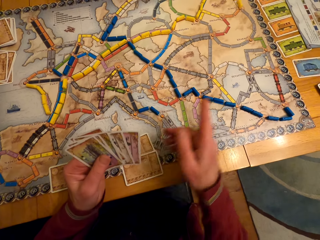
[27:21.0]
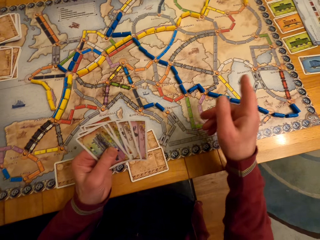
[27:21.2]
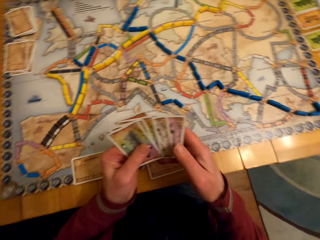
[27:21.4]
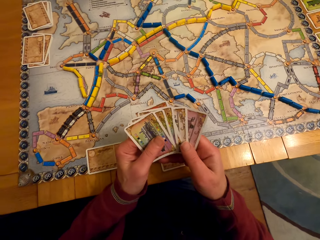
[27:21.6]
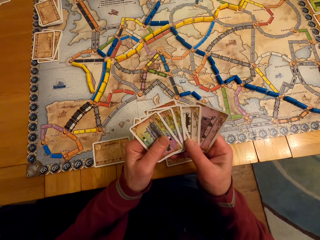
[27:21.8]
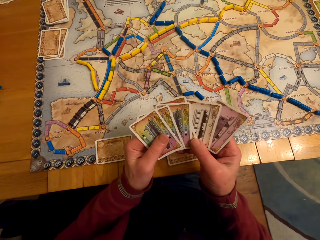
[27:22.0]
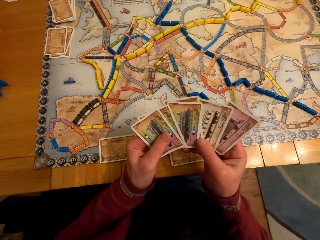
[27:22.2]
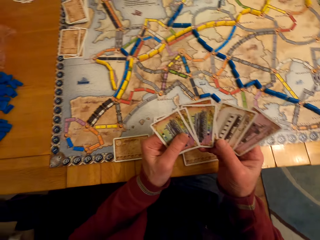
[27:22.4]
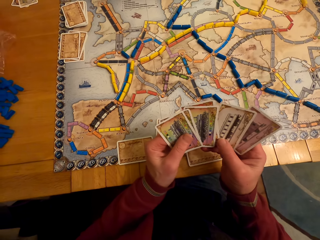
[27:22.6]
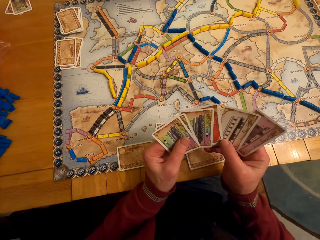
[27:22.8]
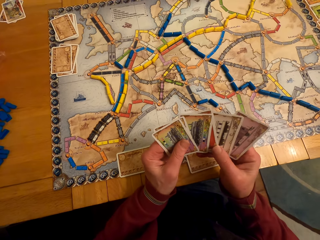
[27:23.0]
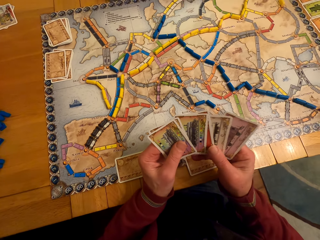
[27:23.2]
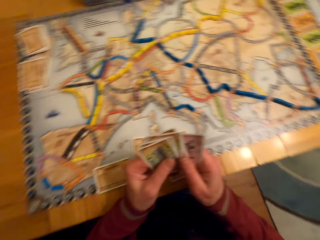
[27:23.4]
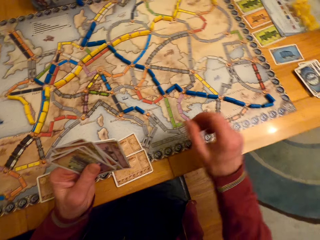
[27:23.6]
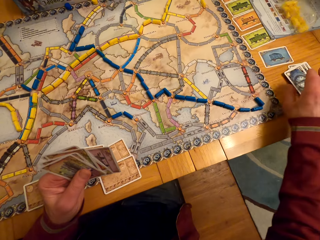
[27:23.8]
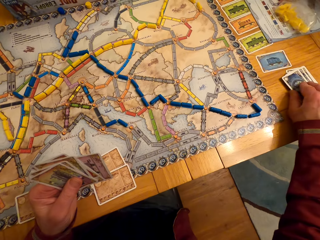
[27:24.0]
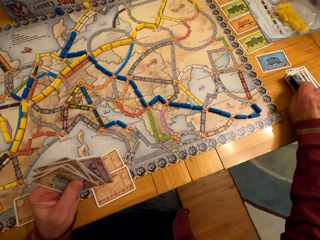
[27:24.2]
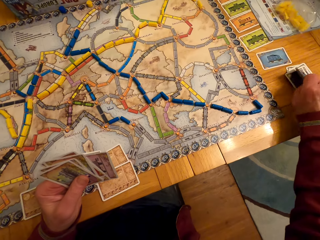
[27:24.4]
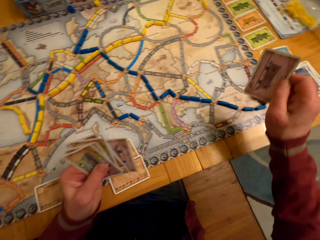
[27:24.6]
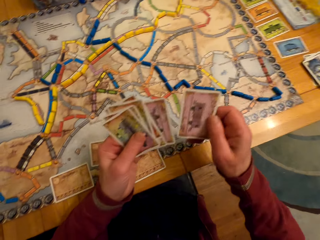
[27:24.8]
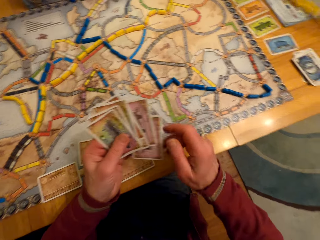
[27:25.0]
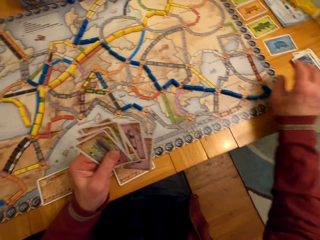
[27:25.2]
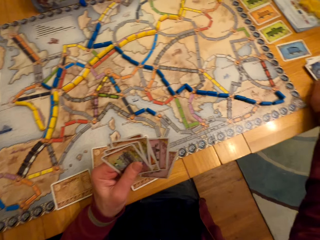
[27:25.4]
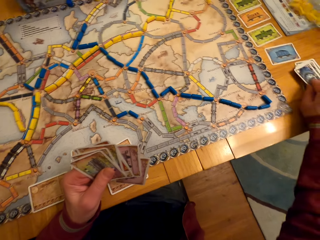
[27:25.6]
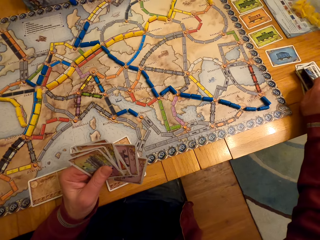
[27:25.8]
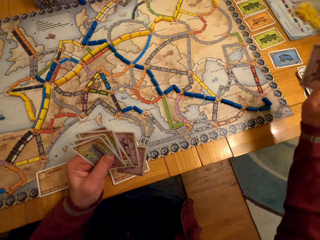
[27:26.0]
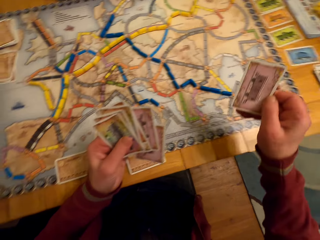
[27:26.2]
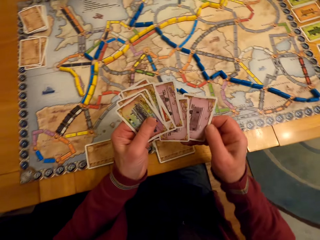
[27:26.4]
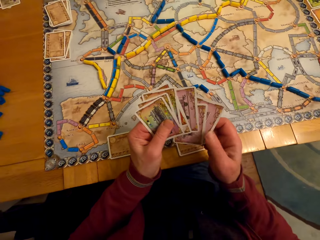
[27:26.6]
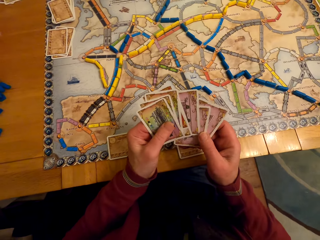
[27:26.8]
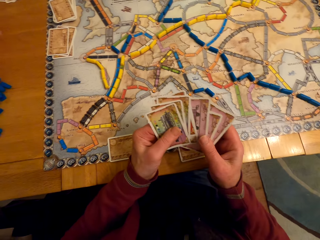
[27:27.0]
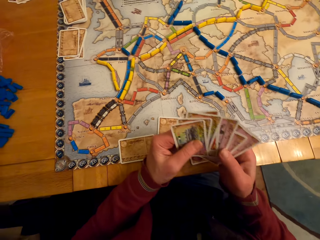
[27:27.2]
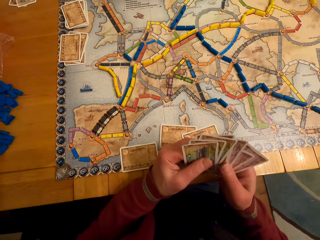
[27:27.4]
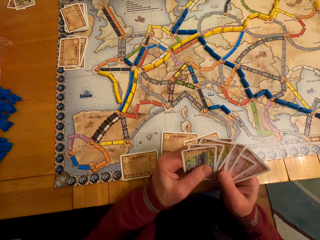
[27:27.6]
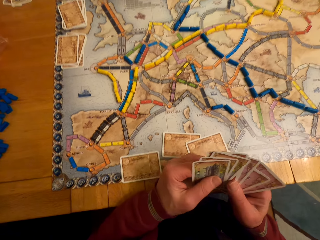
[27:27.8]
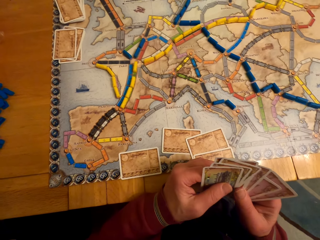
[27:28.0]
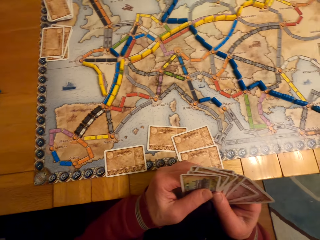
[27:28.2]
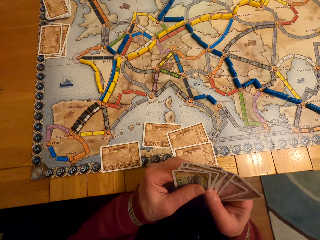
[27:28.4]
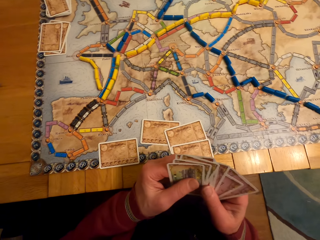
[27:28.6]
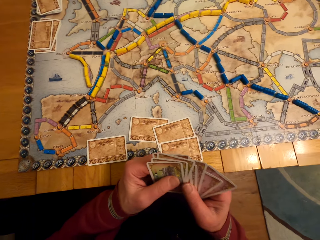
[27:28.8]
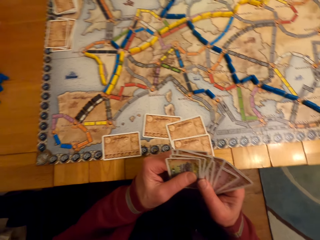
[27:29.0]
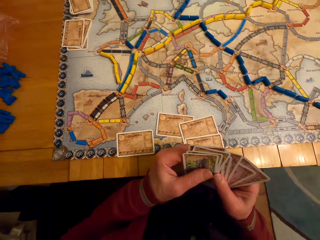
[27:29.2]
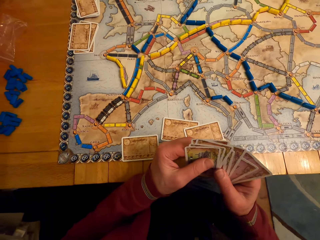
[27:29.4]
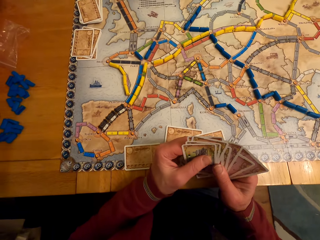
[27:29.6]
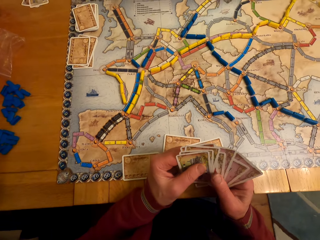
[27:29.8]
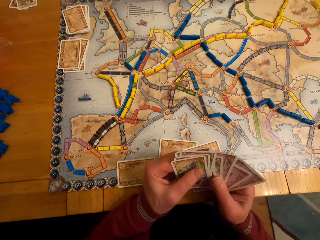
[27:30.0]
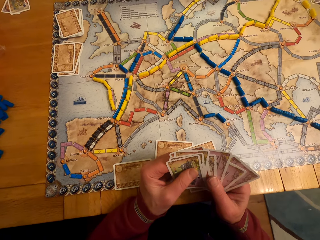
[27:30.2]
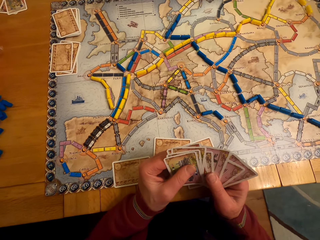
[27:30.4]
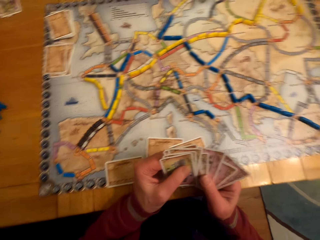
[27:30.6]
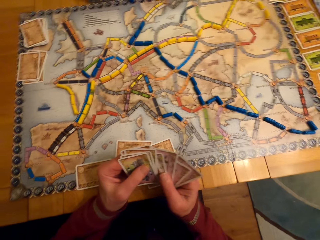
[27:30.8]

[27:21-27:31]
A man moves the hand. The camera wearer converses with a lady. The man looks at the cards. The man picks up the card. The lady moves the book. The camera wearer picks a board game card from the table. The man passes the card to the left hand and picks the card. The camera wearer picks the board game card from the table again. The man holds the cards and looks at the cards.

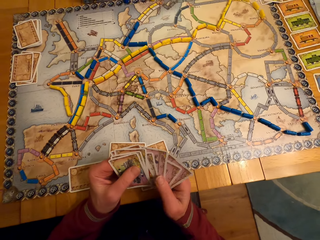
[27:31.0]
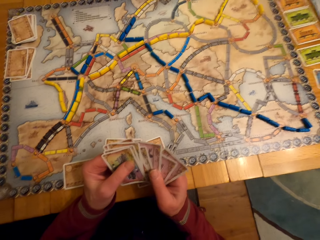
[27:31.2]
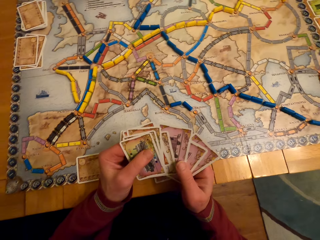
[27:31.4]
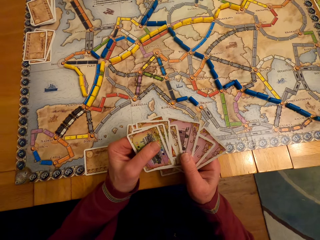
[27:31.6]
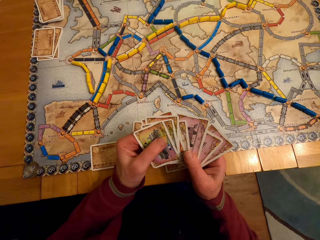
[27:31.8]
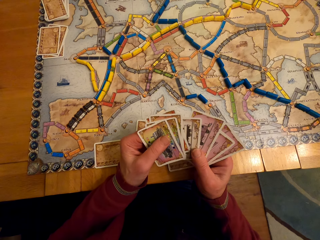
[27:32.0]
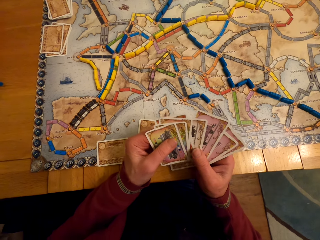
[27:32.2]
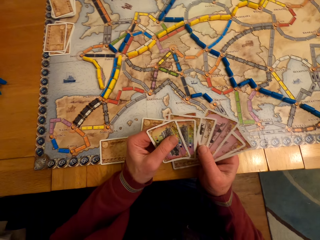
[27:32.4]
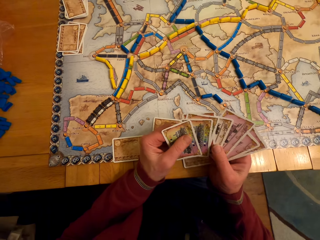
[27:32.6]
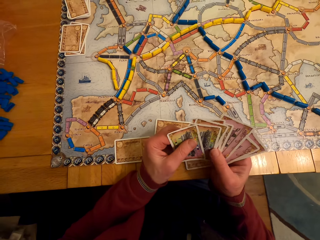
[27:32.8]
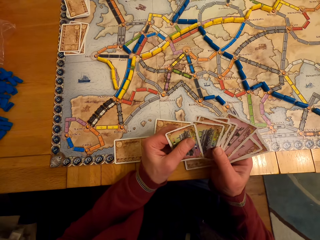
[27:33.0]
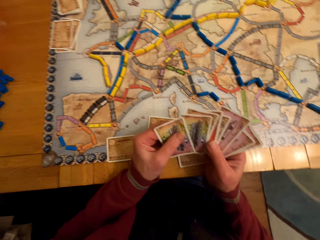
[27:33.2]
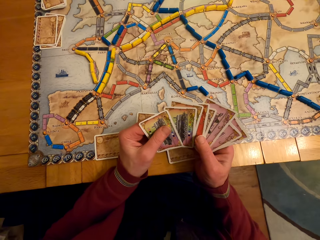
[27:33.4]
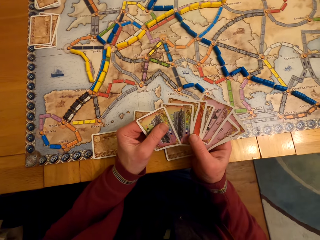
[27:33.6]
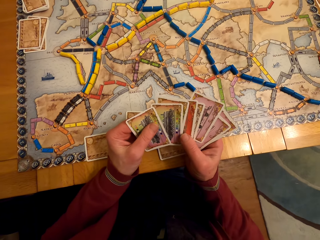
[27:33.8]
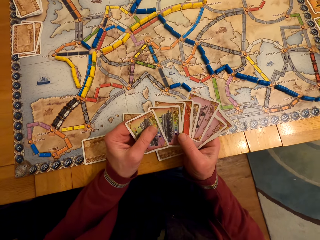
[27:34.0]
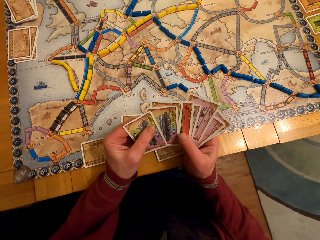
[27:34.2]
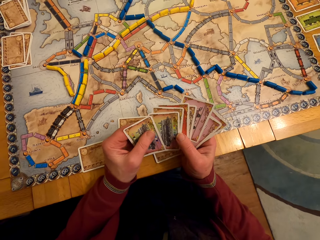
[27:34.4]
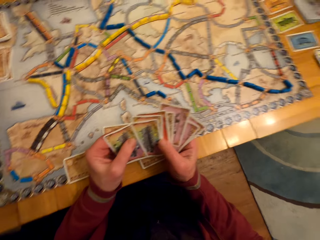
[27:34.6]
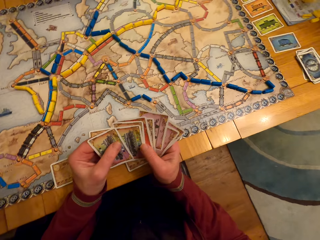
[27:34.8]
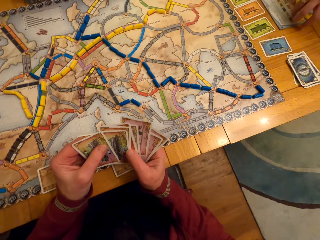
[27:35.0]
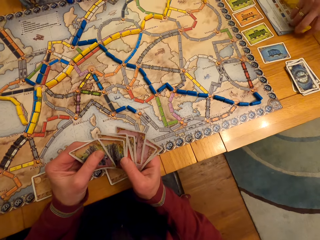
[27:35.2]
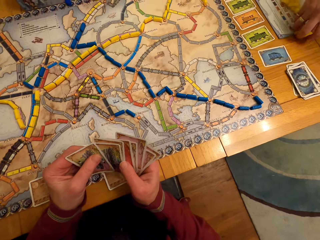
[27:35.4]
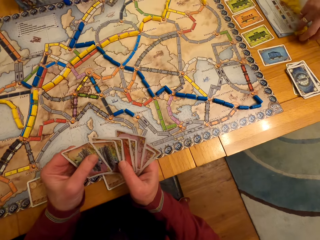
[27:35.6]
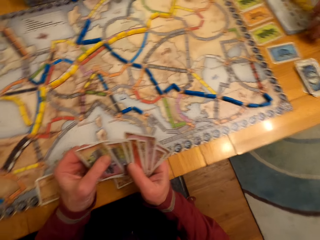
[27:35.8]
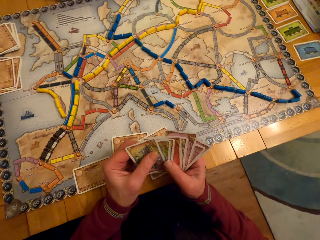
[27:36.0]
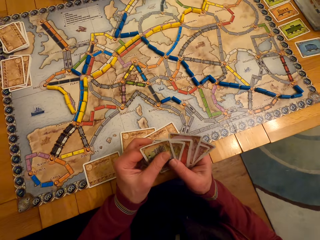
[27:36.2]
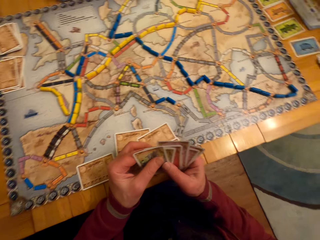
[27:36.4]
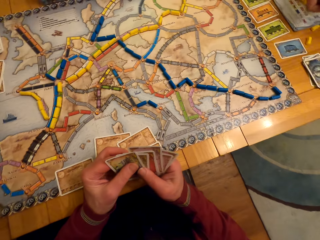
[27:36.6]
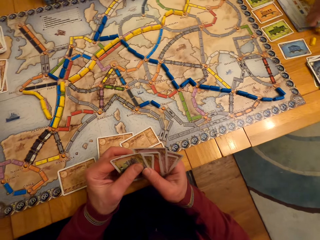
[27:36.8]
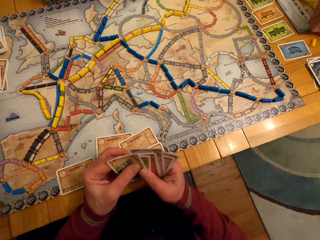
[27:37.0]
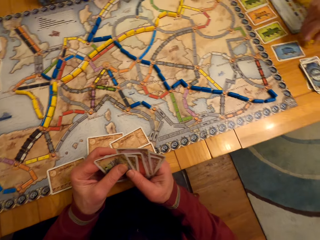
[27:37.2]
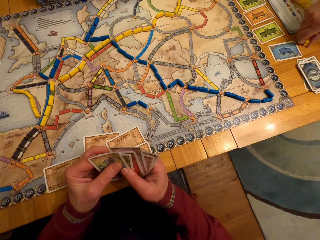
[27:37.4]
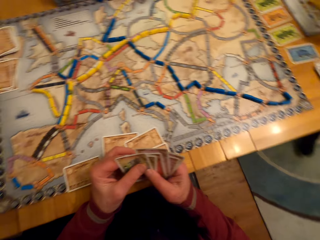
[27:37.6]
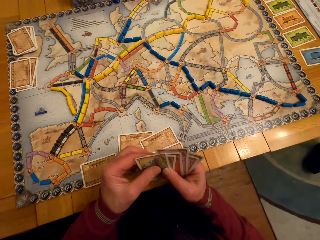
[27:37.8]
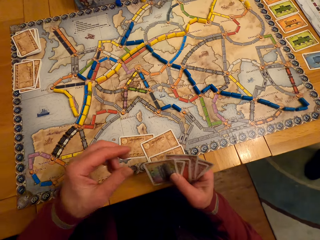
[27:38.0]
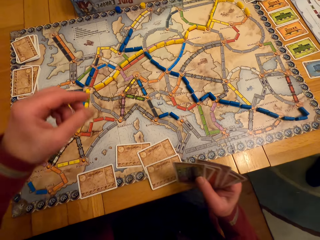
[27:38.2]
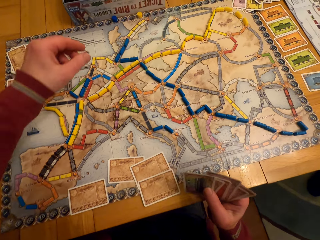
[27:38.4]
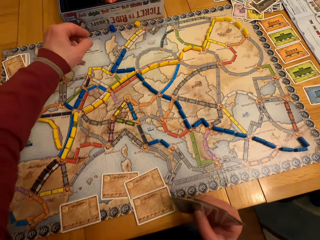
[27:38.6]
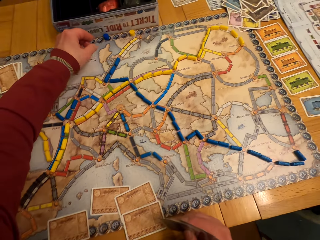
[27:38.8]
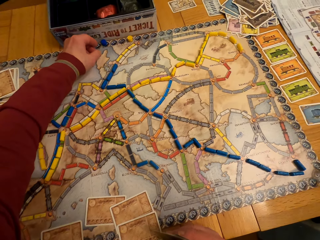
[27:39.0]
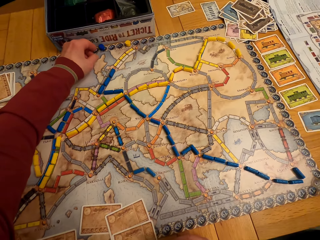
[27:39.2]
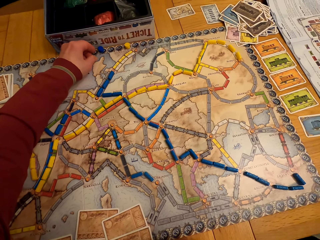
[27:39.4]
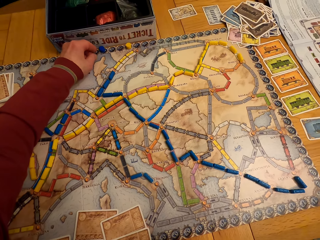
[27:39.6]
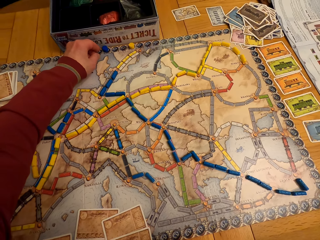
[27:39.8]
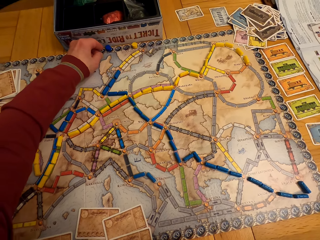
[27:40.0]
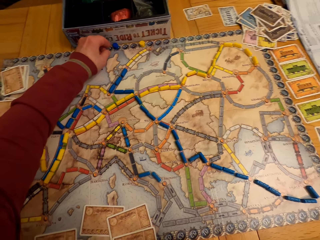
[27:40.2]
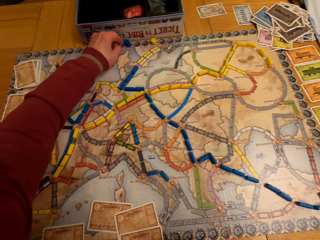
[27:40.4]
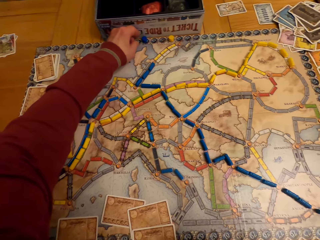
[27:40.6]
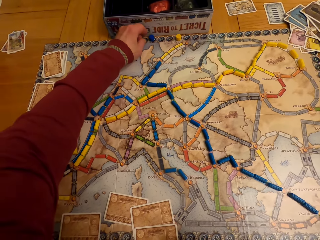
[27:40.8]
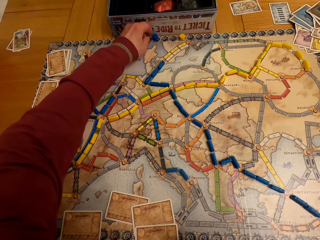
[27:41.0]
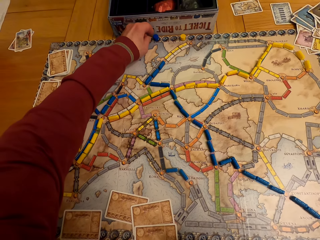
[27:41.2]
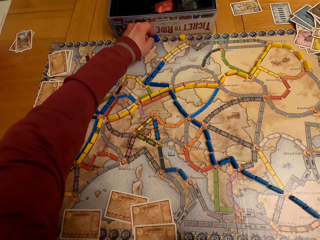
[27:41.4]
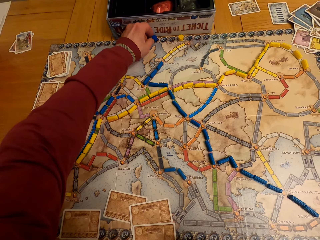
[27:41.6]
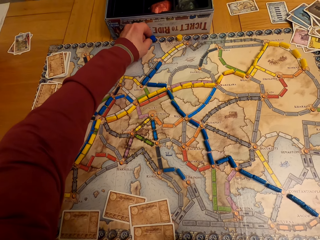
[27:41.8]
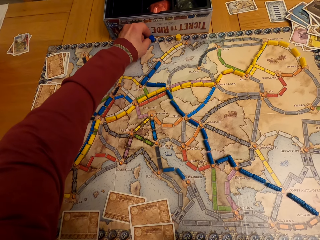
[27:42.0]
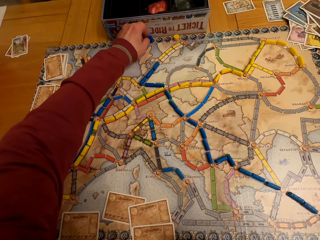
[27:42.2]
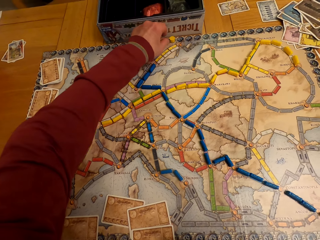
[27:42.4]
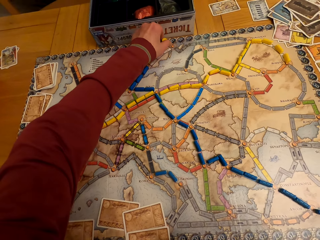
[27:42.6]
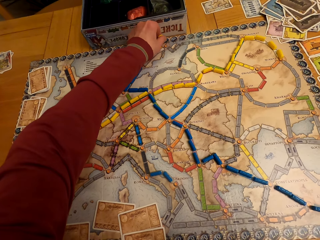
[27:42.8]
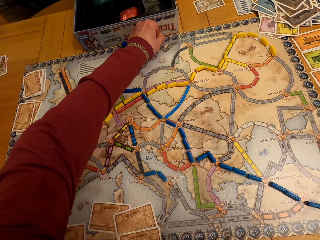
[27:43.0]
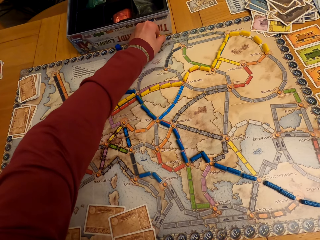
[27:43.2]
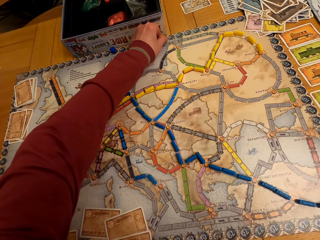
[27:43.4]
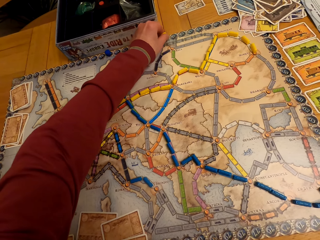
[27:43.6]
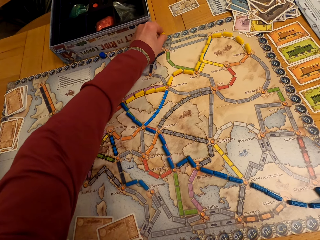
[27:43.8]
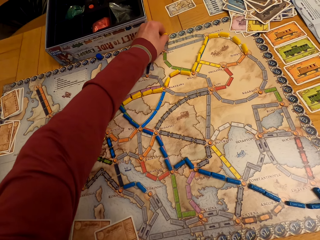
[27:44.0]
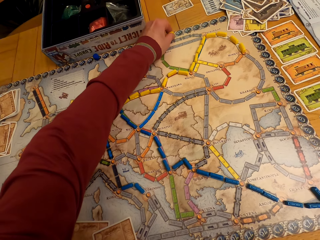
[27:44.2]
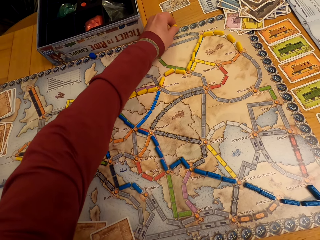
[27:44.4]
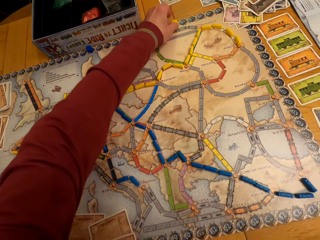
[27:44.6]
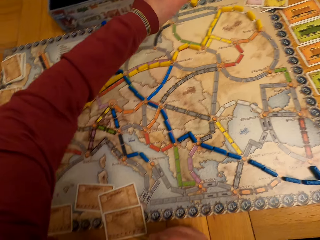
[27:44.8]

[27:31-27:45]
The camera wearer arranges the board game card on his hand. A lady puts the model pieces on the table. The lady picks the model pieces. A man moves the model piece. The camera wearer moves the board game chips on the table.
